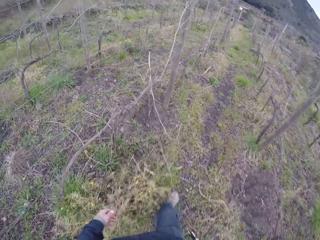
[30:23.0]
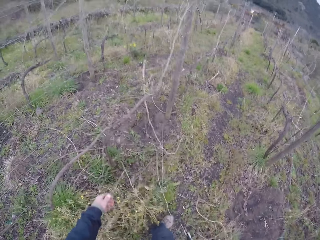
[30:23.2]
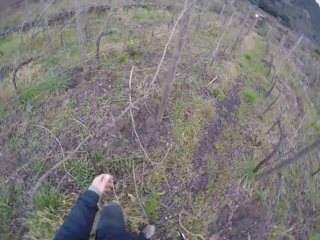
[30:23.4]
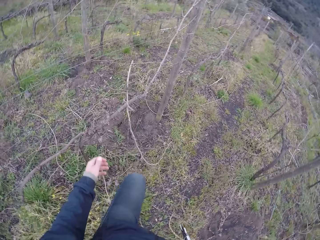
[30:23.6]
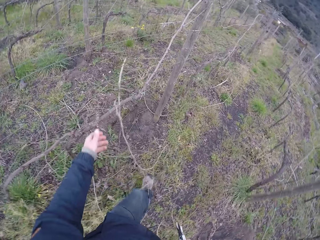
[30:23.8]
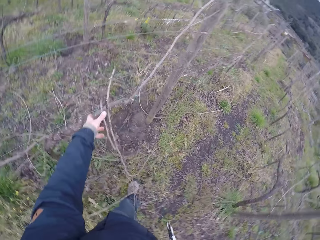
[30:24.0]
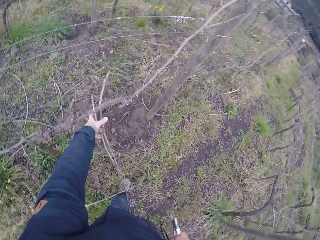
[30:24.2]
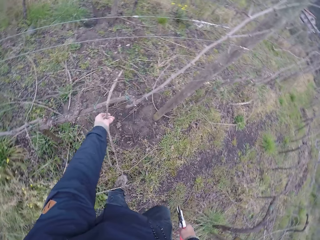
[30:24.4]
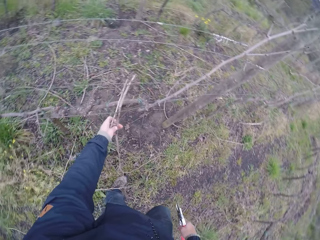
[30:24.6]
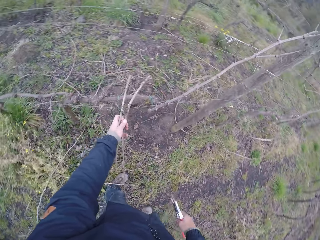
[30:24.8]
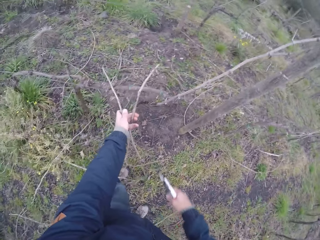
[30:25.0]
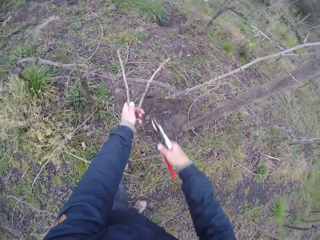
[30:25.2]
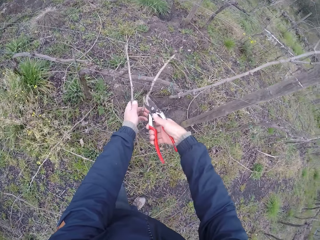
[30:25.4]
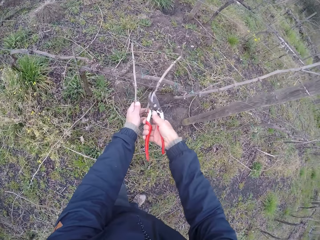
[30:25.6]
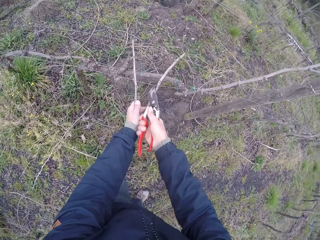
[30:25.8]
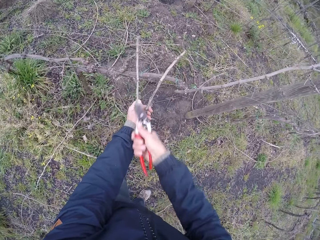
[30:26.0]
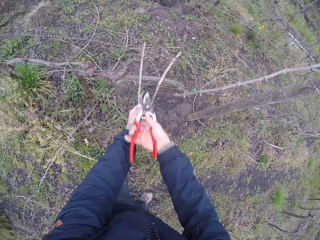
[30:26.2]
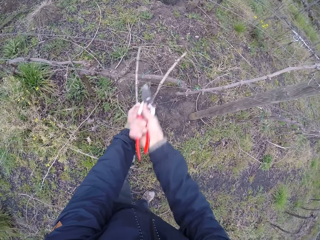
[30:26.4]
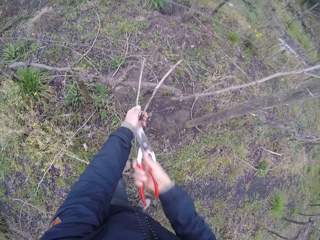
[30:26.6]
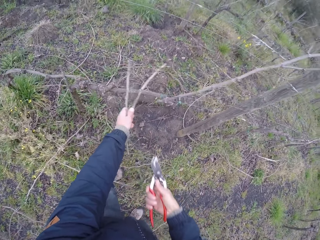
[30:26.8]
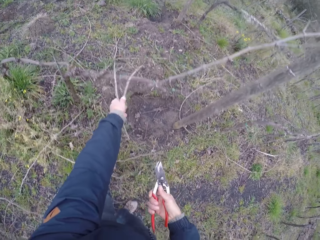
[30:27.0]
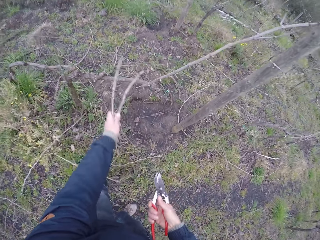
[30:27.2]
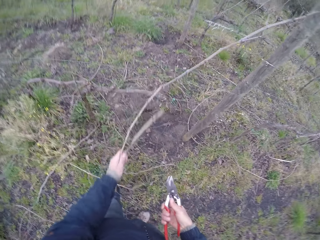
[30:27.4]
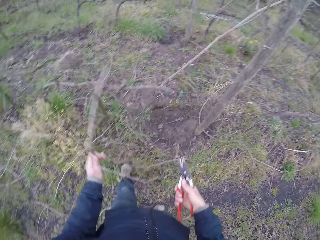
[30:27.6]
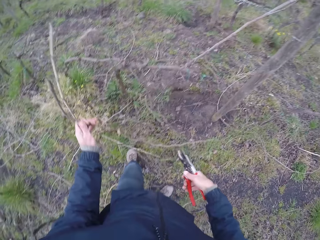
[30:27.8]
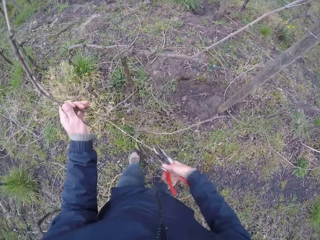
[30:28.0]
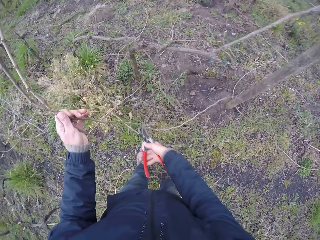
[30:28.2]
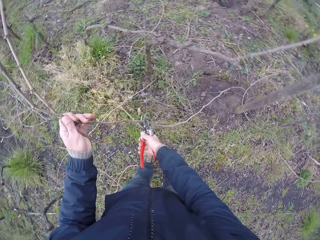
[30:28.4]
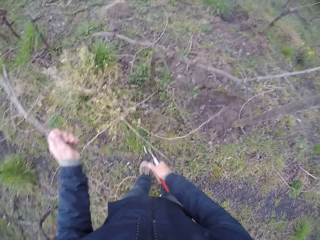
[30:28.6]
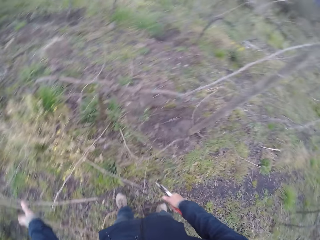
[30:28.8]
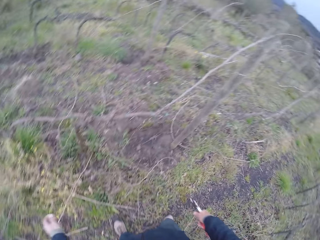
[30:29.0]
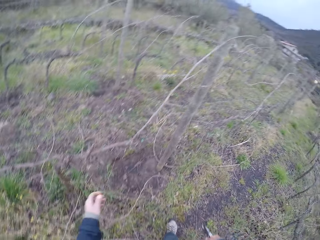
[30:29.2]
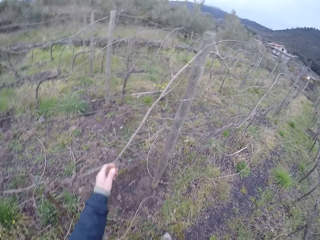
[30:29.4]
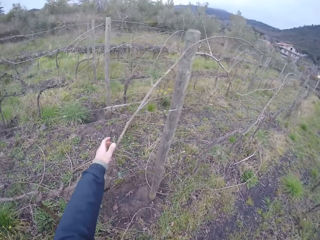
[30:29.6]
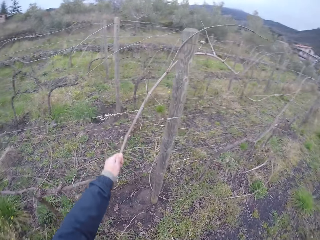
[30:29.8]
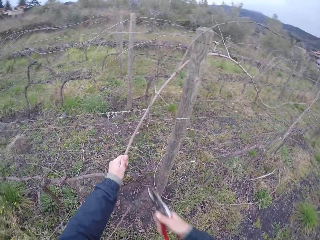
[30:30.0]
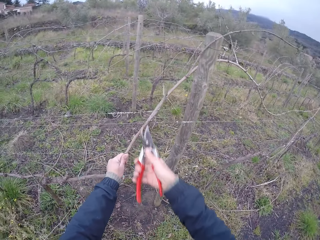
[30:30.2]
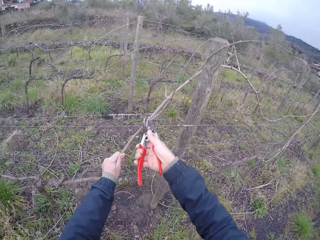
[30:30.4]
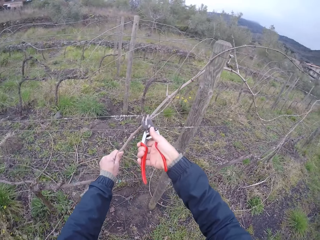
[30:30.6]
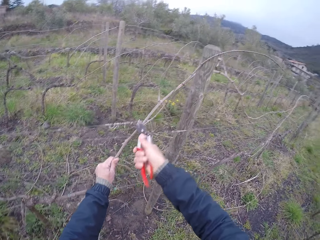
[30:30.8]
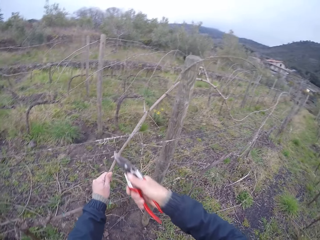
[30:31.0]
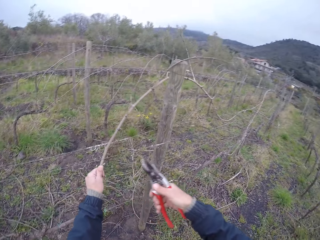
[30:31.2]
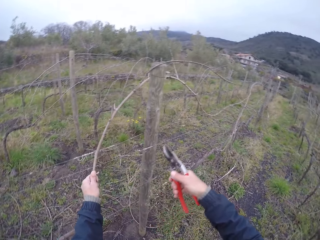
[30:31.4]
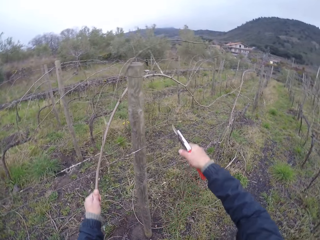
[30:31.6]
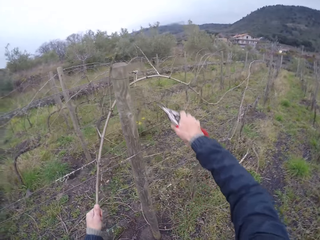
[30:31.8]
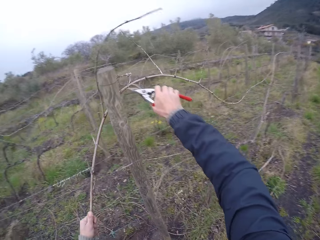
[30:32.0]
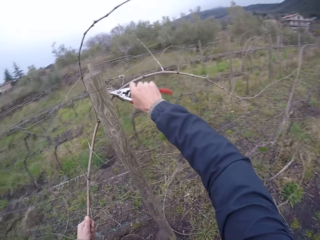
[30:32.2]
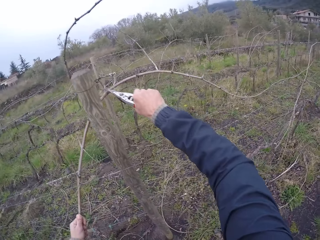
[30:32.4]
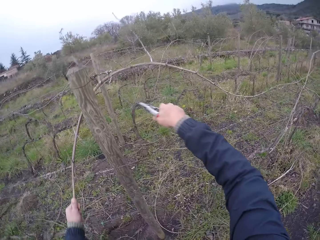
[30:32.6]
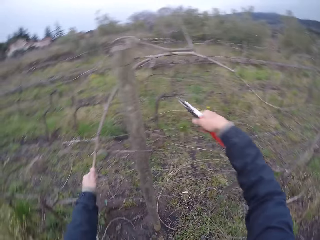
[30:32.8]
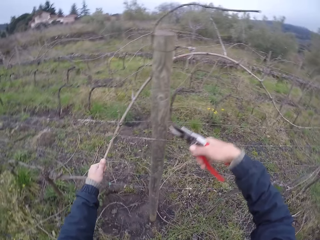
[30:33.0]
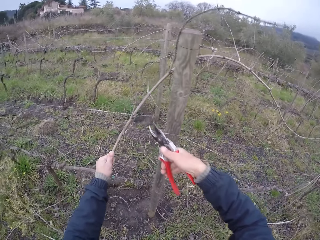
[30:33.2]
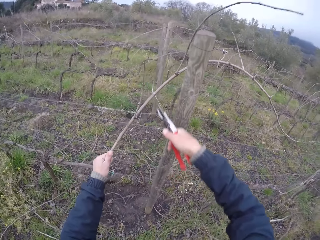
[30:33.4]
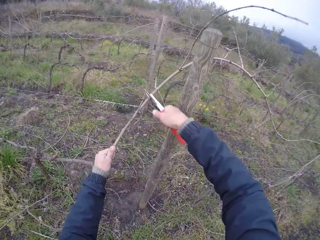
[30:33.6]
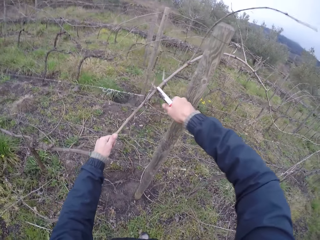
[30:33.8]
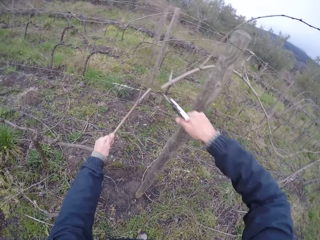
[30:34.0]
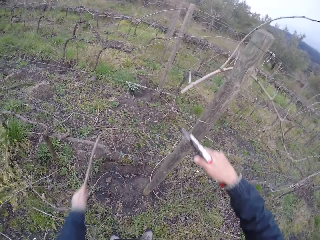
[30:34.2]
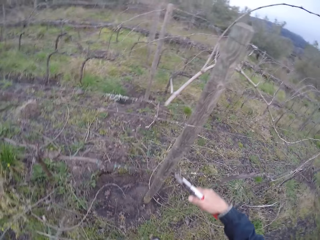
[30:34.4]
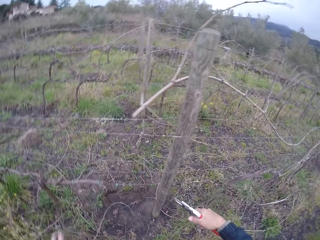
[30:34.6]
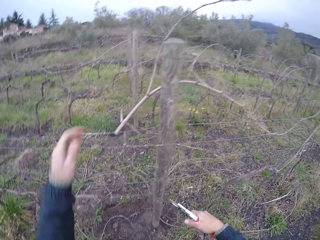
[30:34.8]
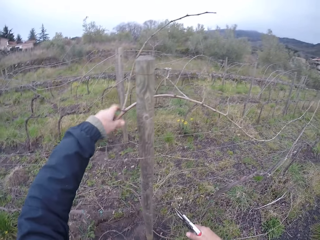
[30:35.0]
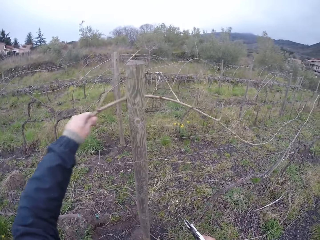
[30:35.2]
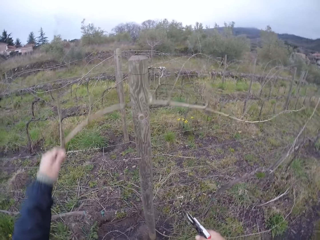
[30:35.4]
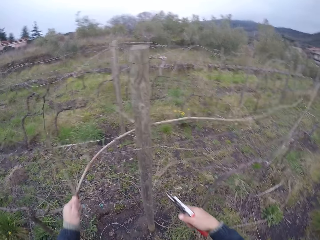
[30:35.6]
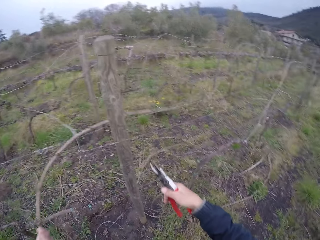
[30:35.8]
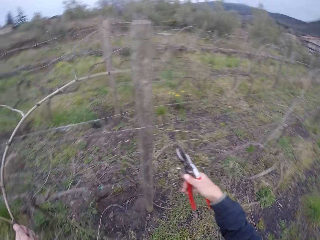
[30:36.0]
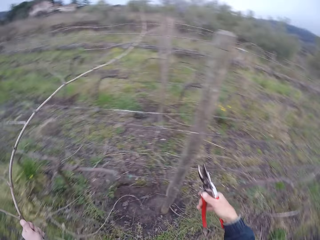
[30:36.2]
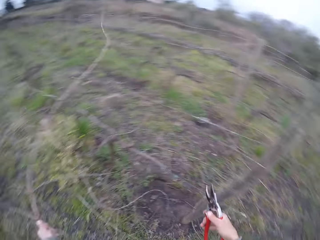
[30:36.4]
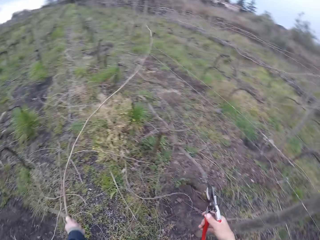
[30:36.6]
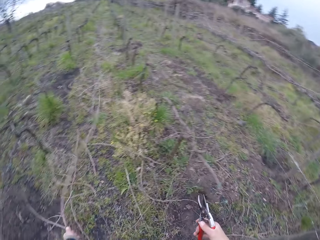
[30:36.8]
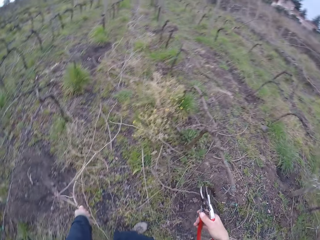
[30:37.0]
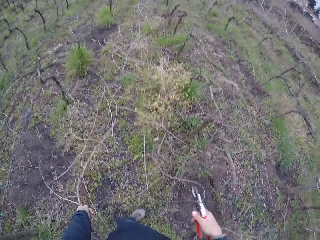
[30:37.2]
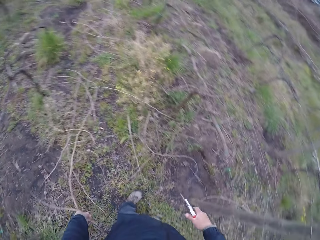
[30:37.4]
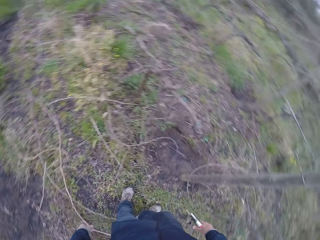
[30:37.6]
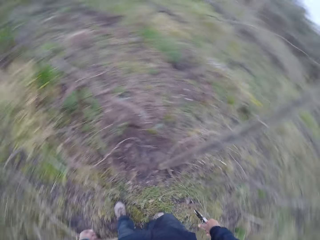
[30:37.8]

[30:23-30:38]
The camera wearer pulls tree branches with her left hand. She picks the branches. She cuts the tree branches with the pair of secateurs in her right hand. She puts down the branches. She pulls a tree branch with her left hand. She picks the branches. She cuts the tree branch with the pair of secateurs in her right hand. She cuts the branches with the secateurs or scissors. She cuts the branches with the scissors again. She puts down the branches and picks the branches.

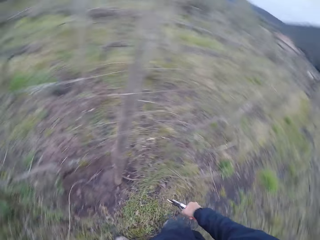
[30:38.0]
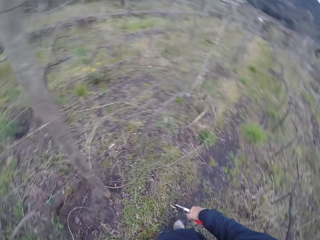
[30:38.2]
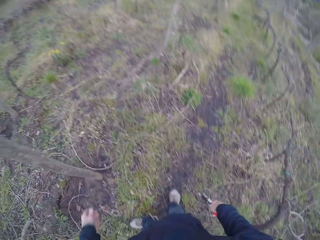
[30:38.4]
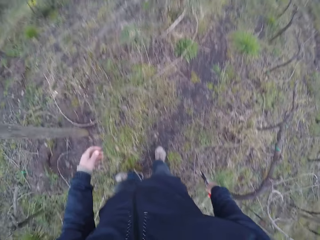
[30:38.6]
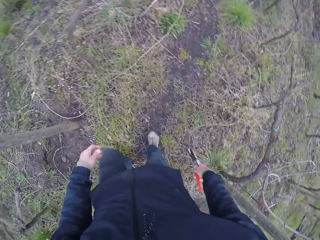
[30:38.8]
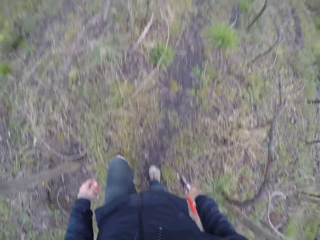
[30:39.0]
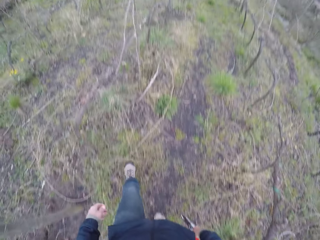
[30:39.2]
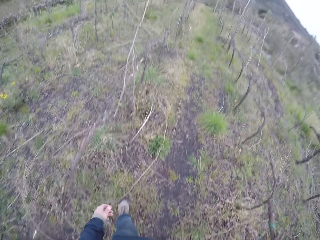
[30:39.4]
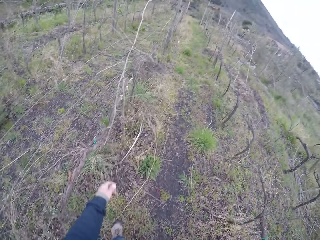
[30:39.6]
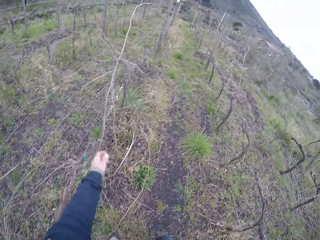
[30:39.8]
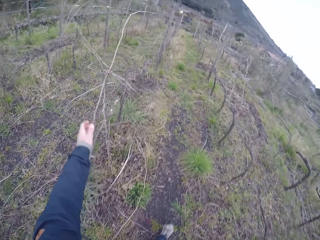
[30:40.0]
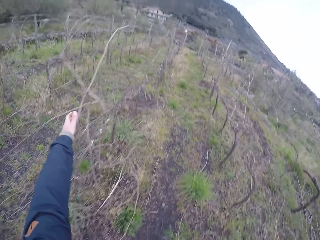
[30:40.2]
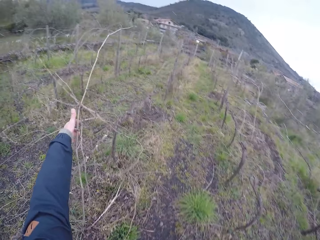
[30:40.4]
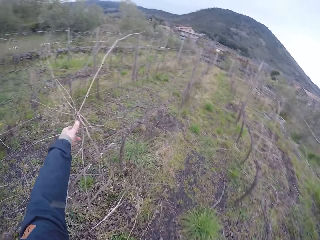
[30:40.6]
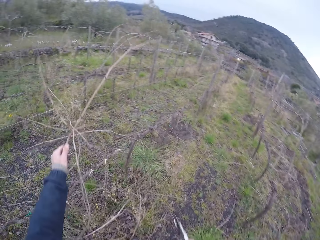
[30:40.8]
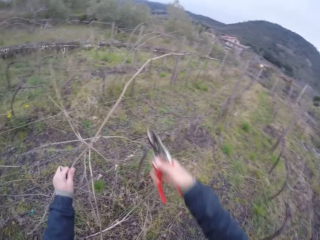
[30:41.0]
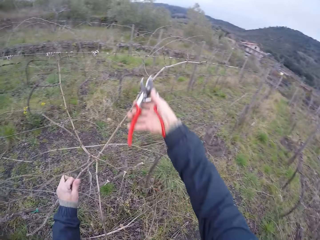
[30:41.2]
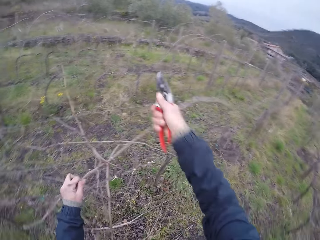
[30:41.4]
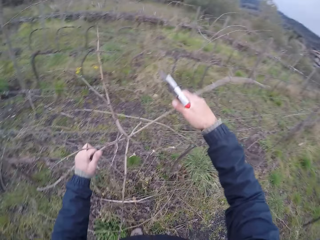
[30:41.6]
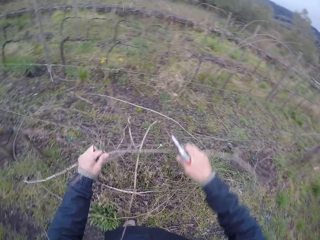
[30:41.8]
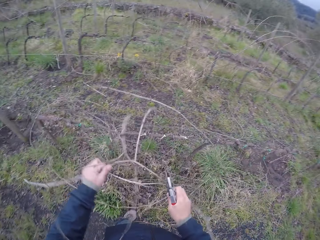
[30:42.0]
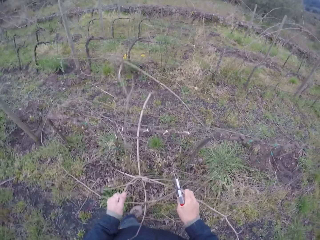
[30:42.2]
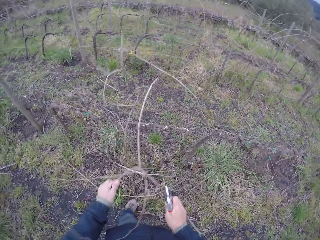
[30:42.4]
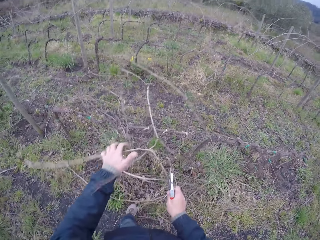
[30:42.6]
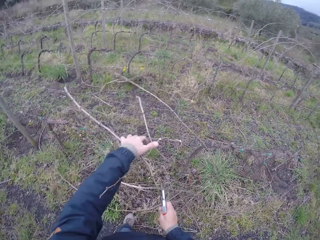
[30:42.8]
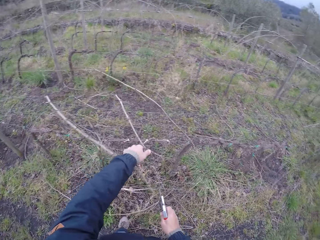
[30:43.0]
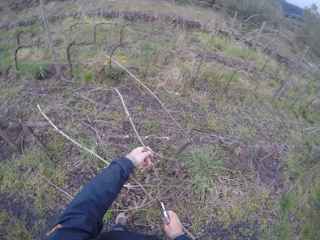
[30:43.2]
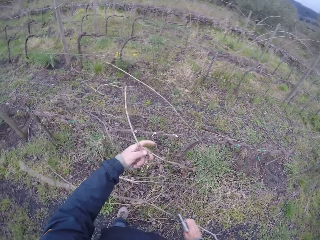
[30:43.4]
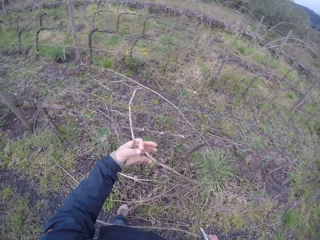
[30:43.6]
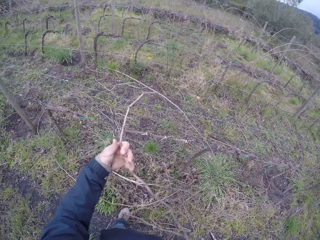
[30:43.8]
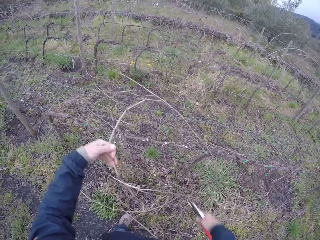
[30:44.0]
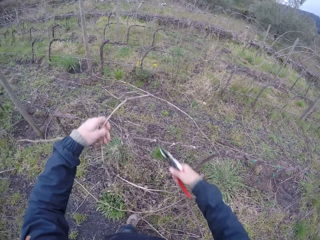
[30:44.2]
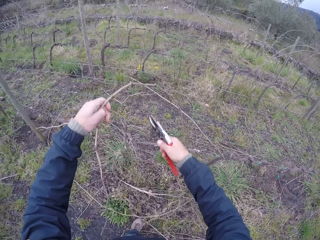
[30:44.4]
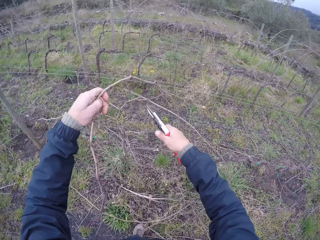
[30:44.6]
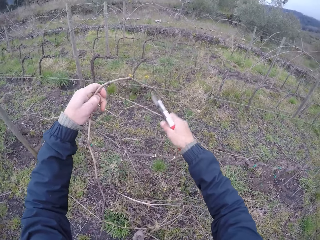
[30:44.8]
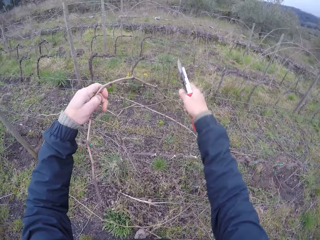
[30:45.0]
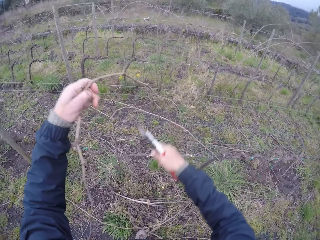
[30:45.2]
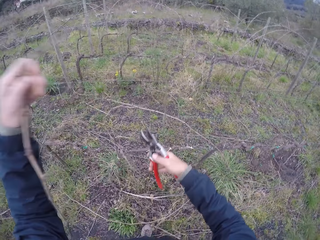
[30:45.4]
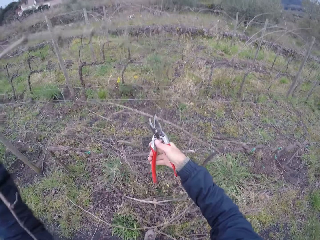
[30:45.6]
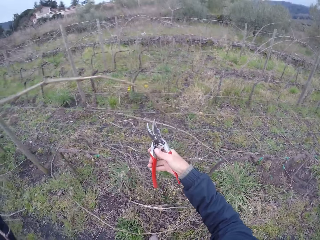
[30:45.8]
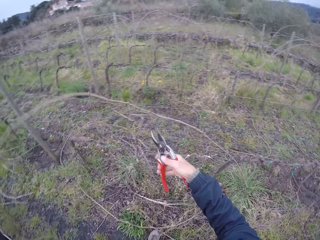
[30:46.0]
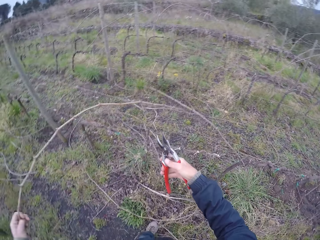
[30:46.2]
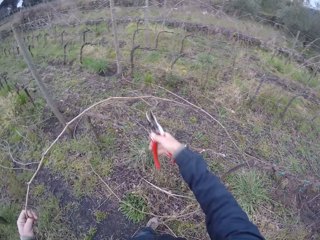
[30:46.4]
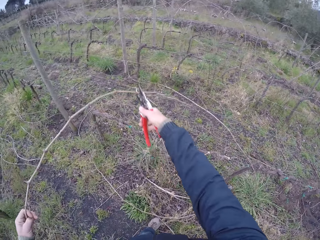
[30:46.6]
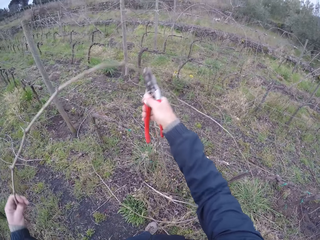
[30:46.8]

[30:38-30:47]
The camera wearer puts down branches and walks. She pulls a tree branch with her left hand. She picks the branches and cuts the branches with scissors. She cuts the tree branch with the pair of secateurs in her right hand.
